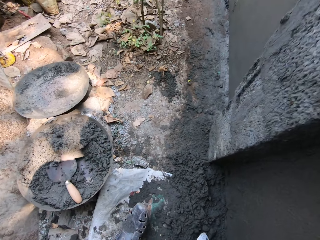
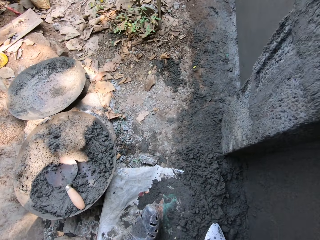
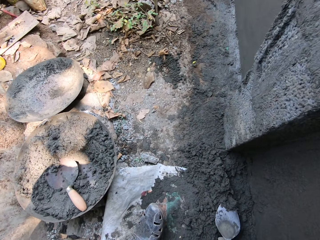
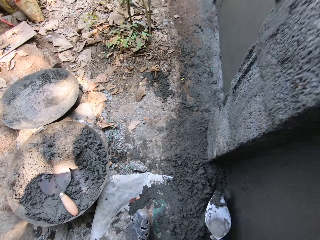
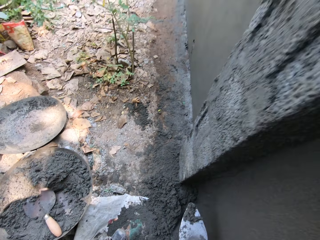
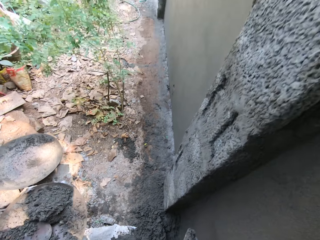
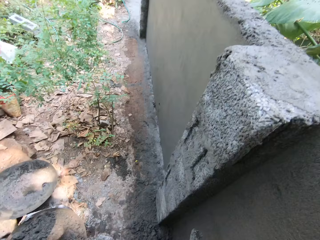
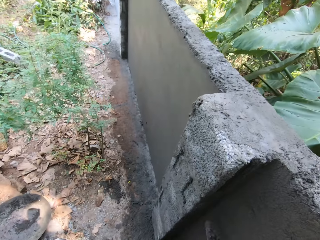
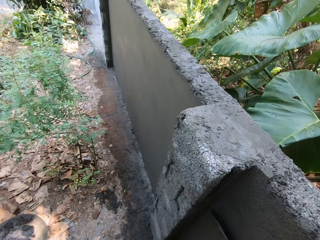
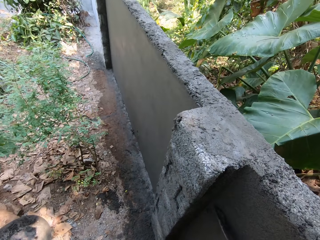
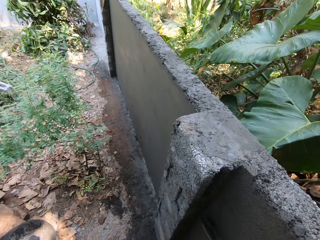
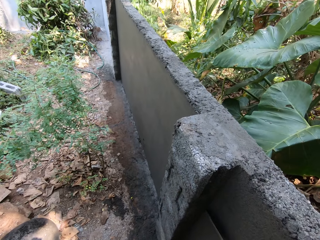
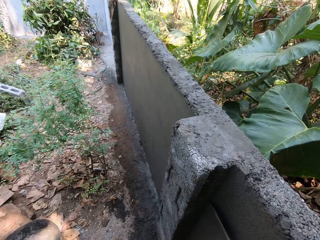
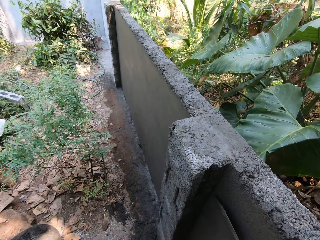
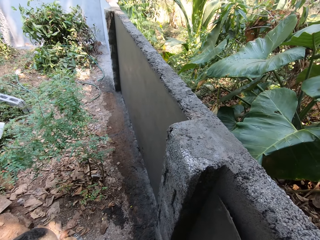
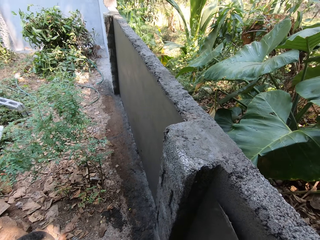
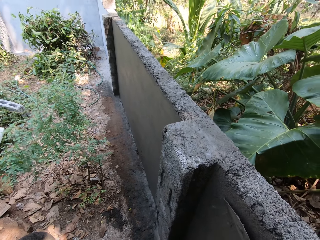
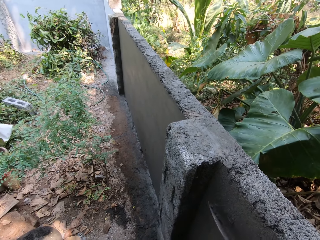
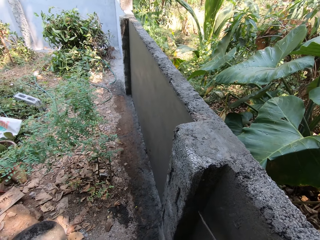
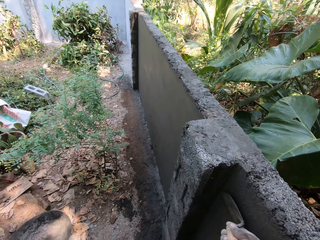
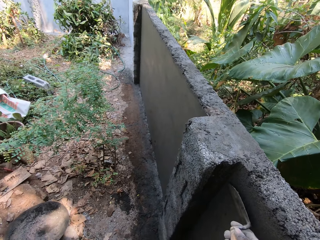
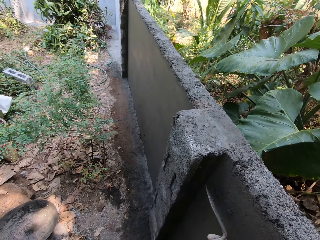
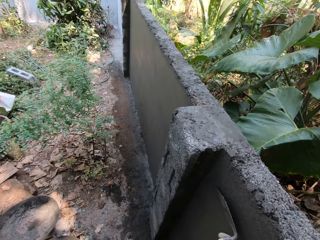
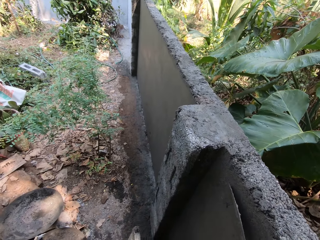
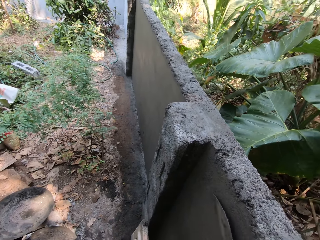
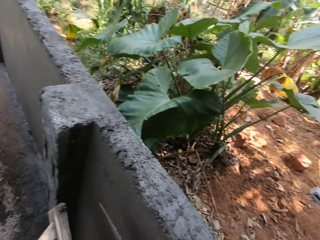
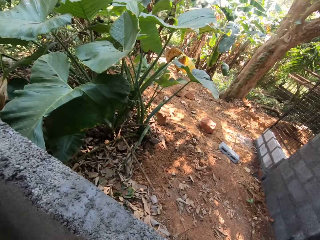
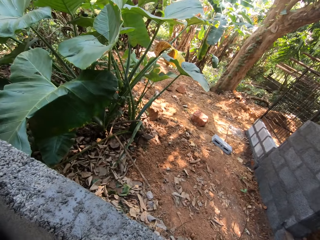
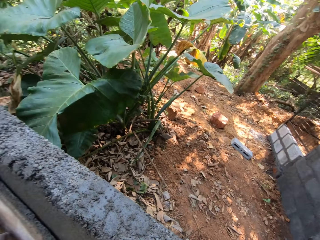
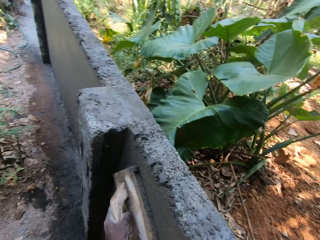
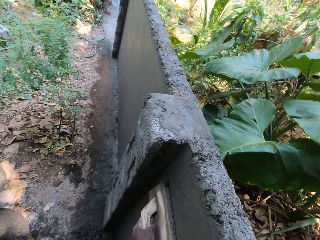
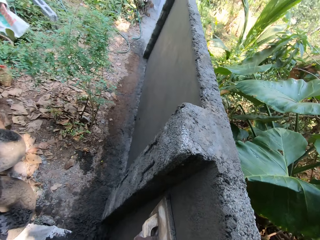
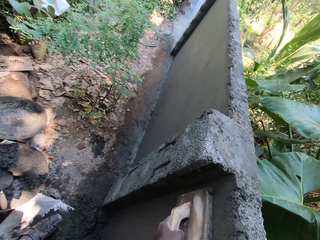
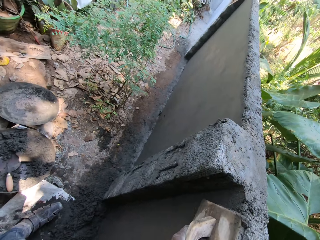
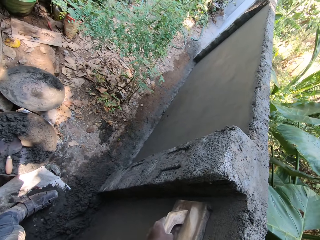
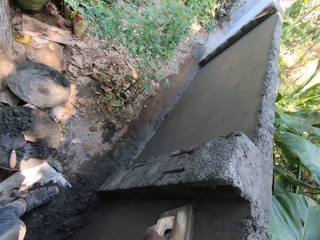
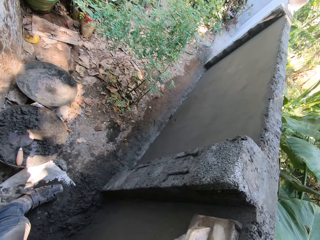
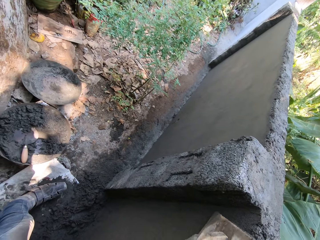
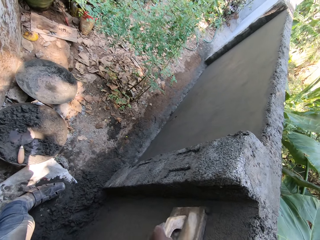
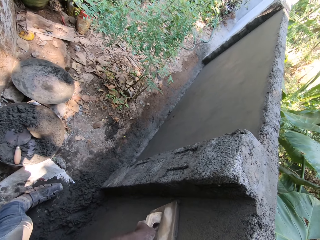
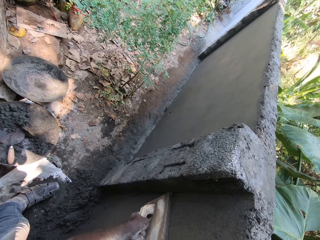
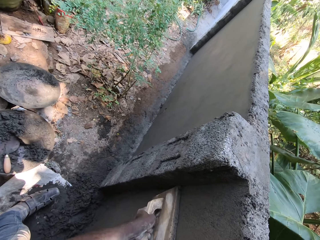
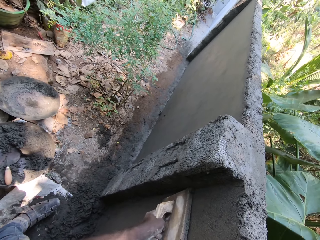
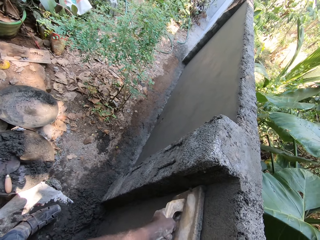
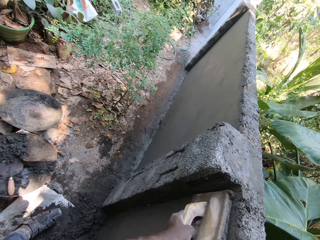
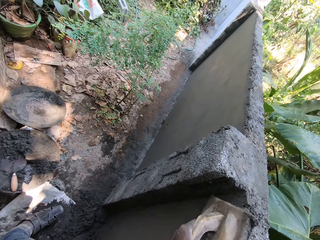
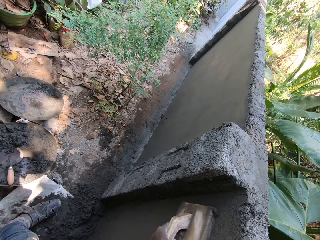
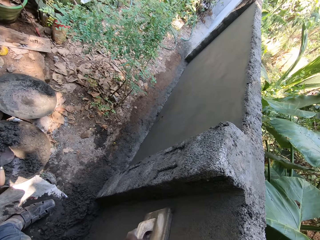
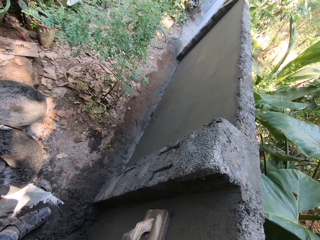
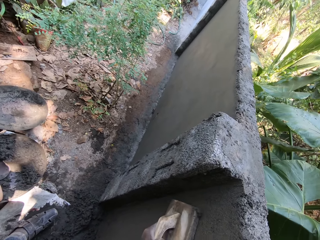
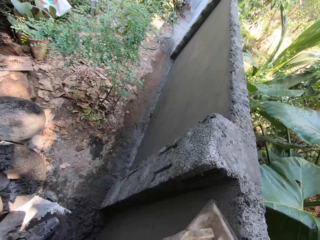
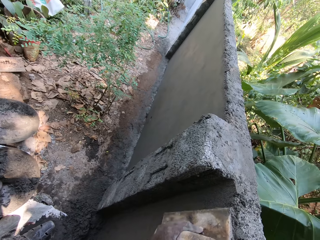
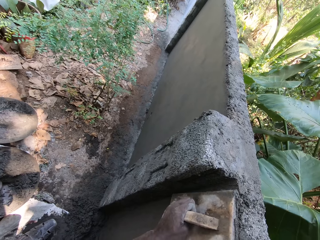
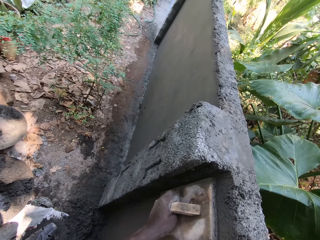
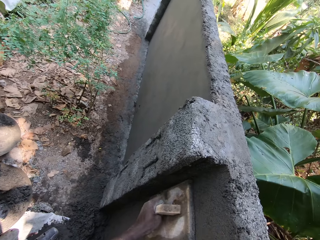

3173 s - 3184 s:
The camera wearer packs cement mortar from the ground with a gauge trowel in his right hand. He plasters the wall with the cement mortar in the gauge trowel with his right hand. He smoothens the wall plaster with the wooden float in his left hand.

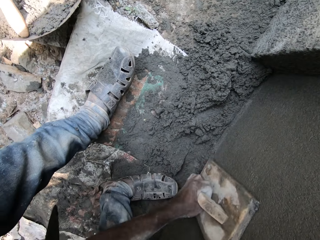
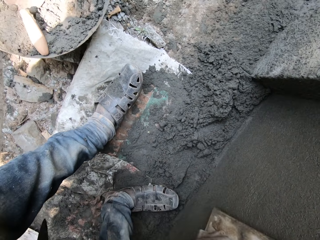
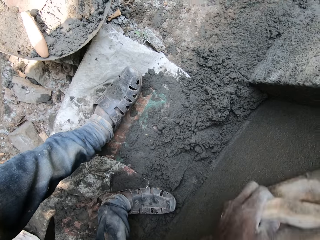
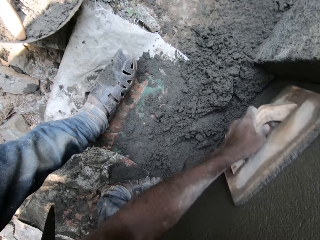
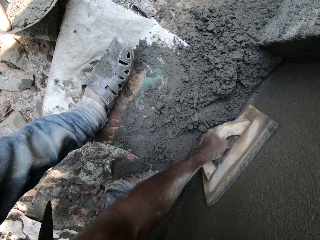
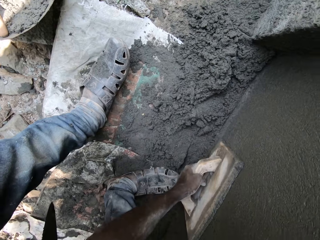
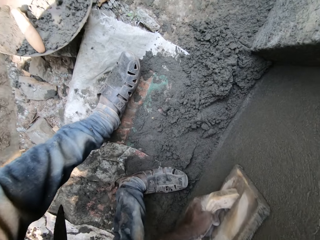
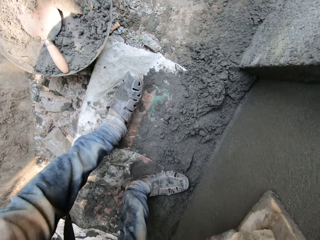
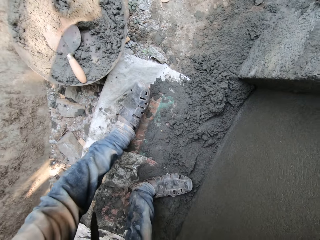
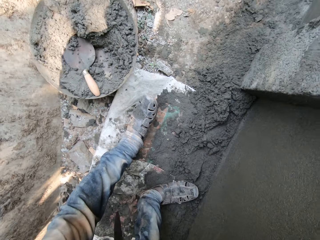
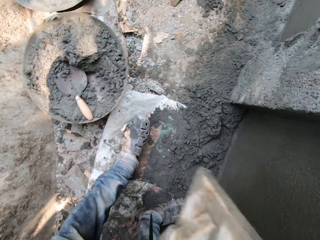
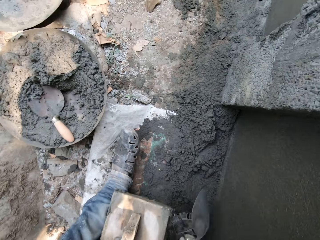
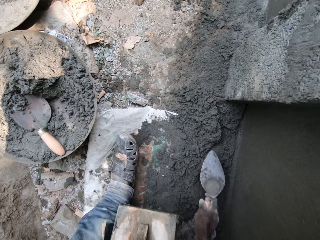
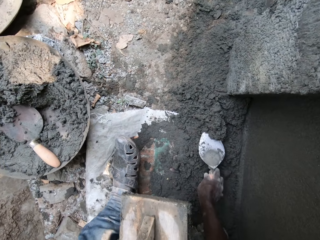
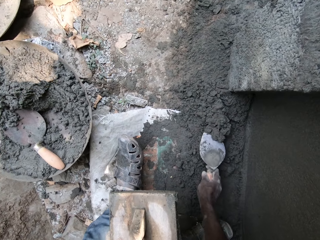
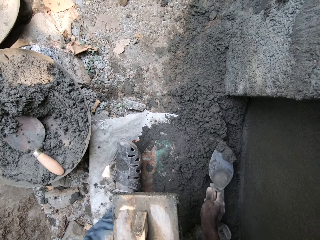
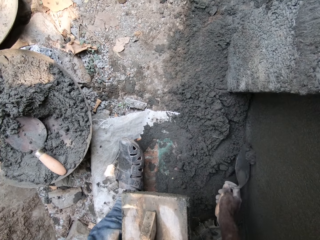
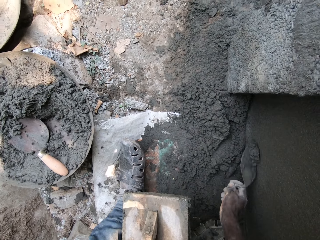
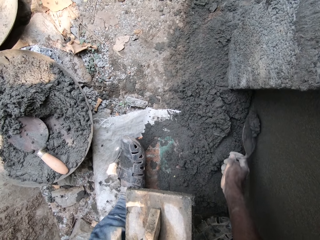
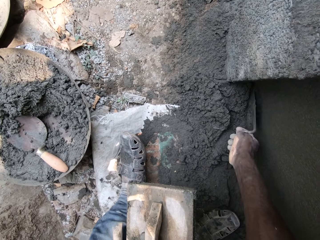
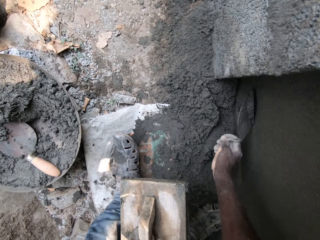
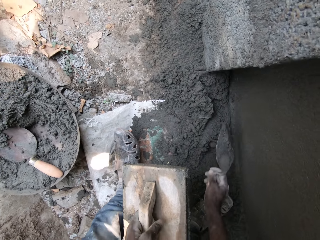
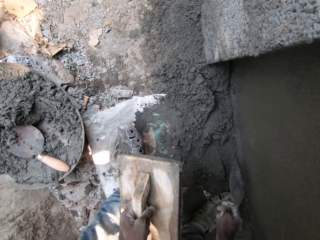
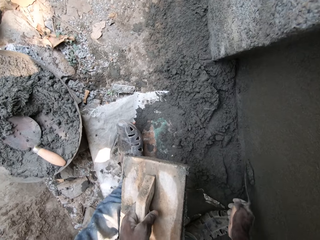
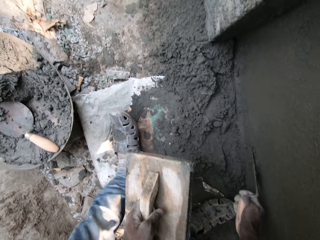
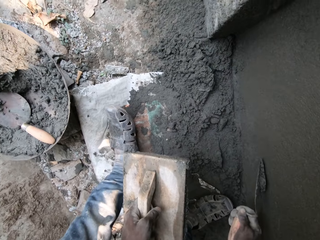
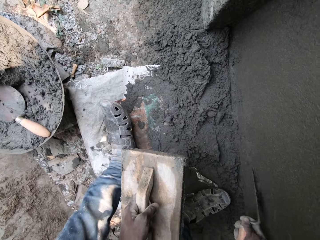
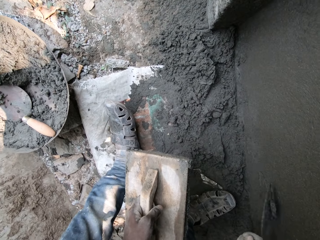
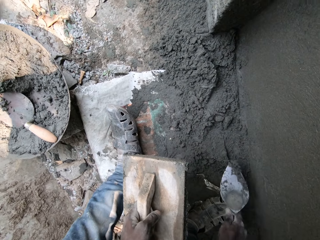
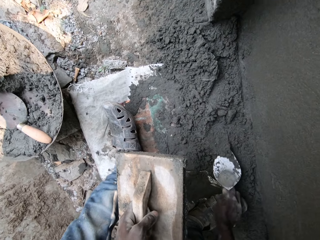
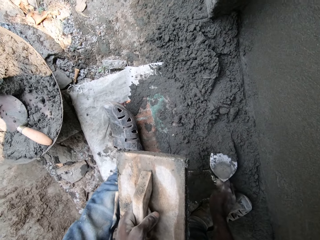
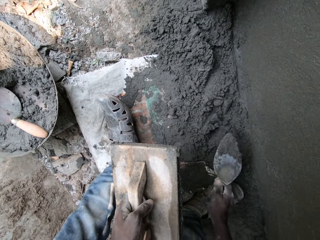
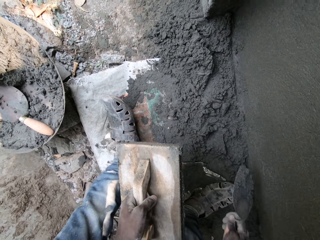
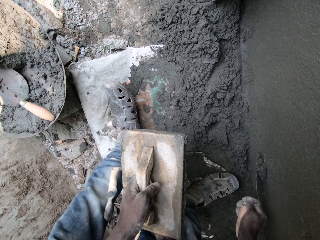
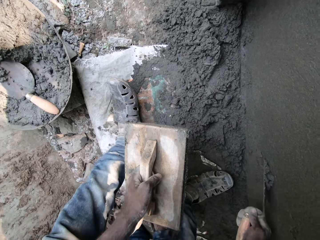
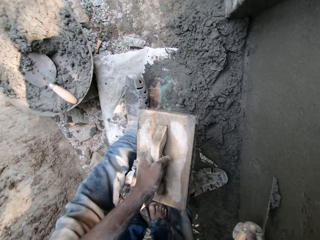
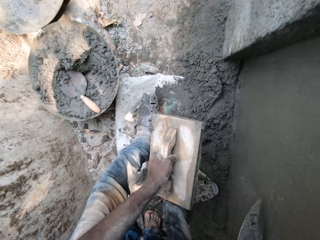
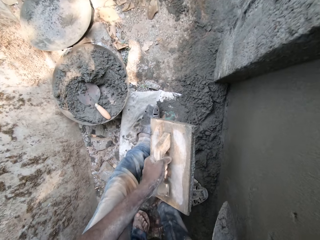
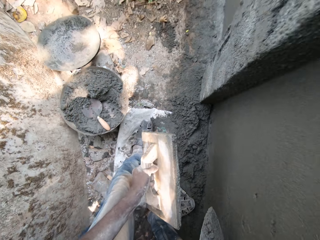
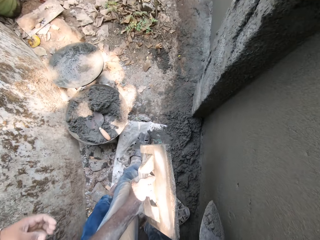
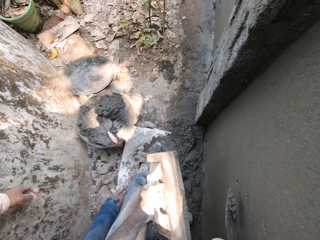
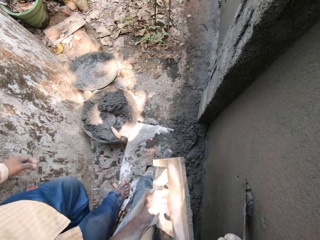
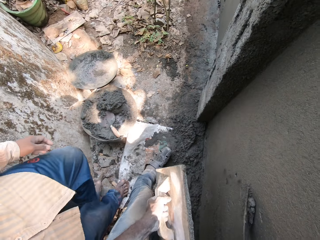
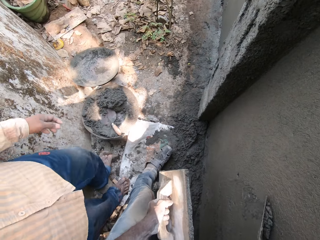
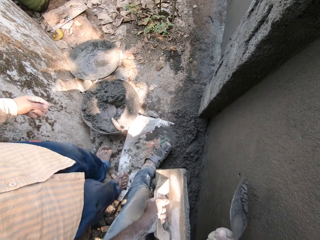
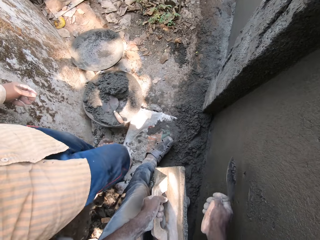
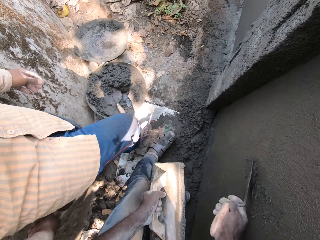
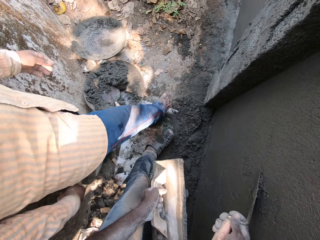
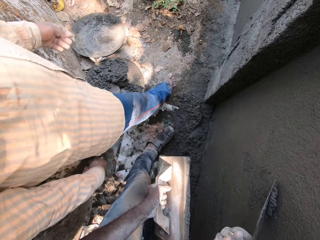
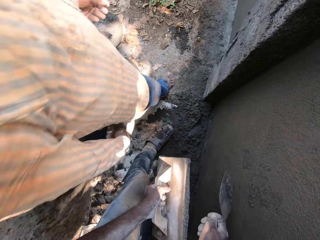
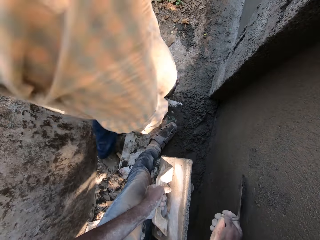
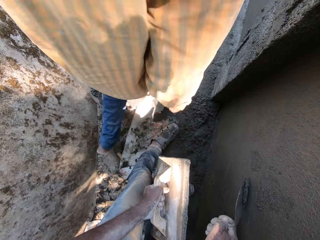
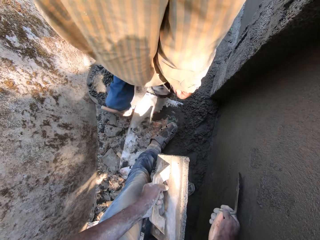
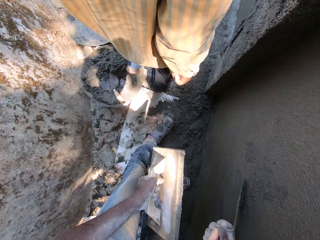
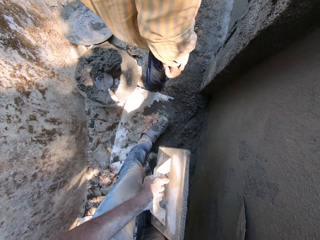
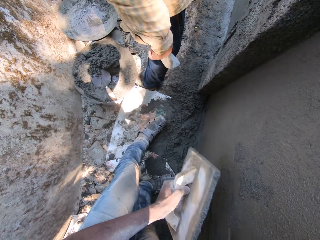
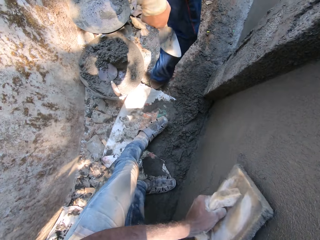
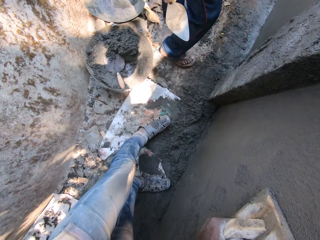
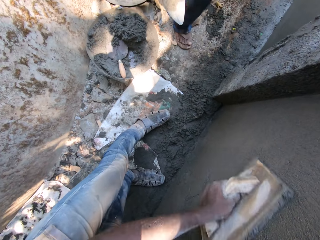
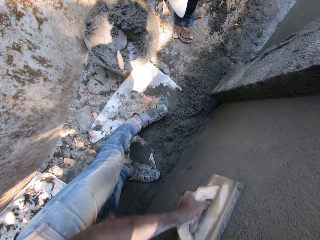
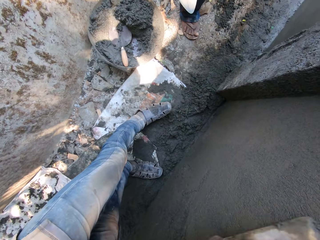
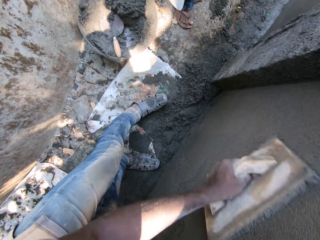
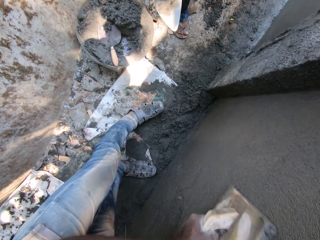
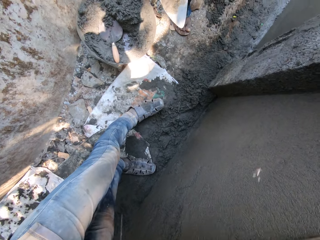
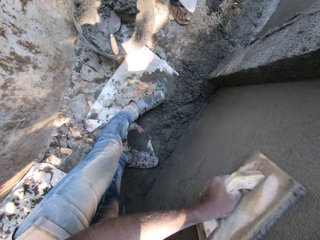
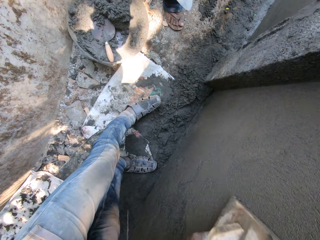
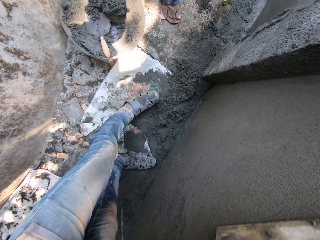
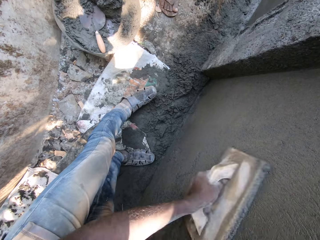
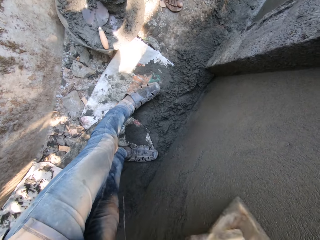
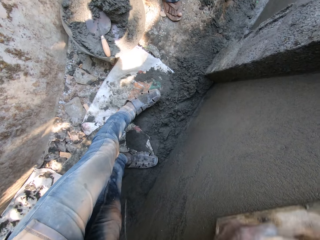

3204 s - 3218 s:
The camera wearer removes the wooden float in his left hand from the wall. He packs cement mortar from the ground with the gauge trowel in his right hand. He plasters the wall with the cement mortar in the gauge trowel with his right hand. He packs the cement mortar from the ground with the gauge trowel in his right hand. He plasters the wall with the cement mortar in the gauge trowel with his right hand. The man holds a gauge trowel in his right hand. The camera wearer smoothens the wall plaster with the wooden float in his left hand. He plasters the wall with a plastering trowel.
